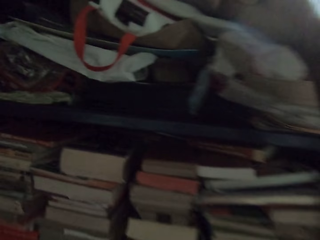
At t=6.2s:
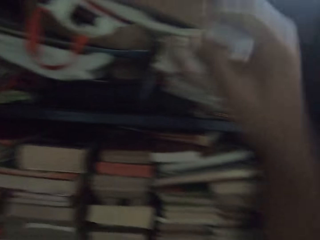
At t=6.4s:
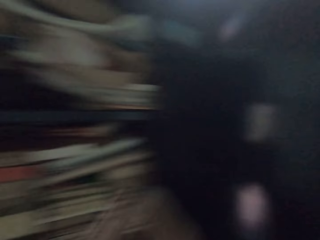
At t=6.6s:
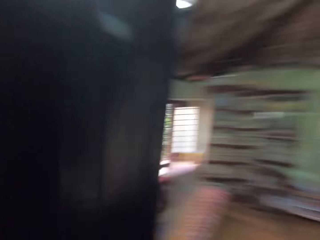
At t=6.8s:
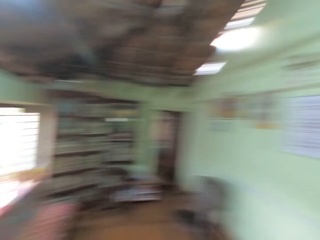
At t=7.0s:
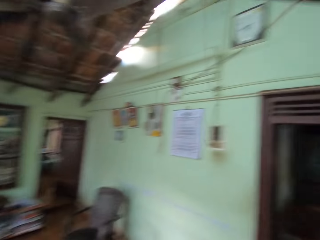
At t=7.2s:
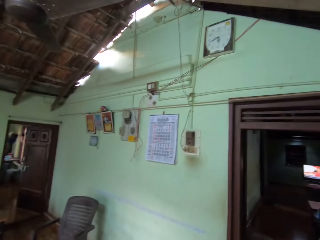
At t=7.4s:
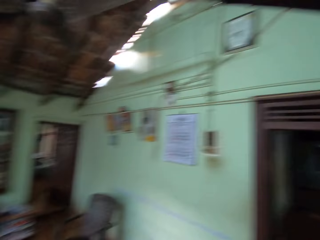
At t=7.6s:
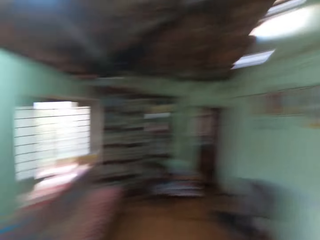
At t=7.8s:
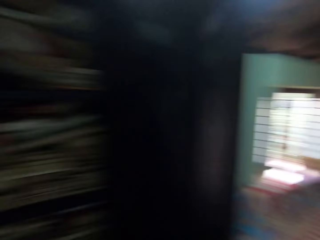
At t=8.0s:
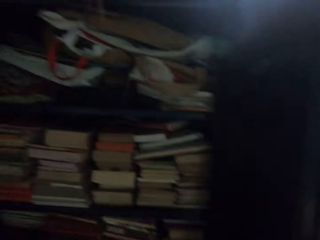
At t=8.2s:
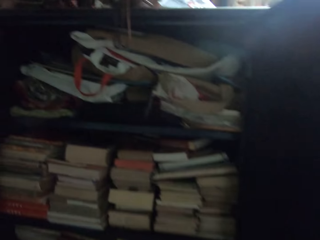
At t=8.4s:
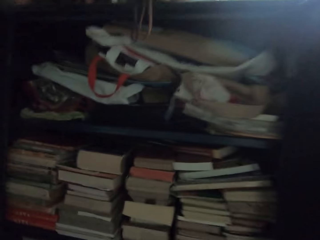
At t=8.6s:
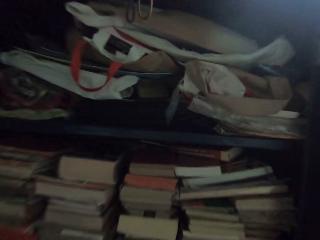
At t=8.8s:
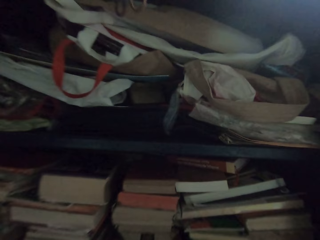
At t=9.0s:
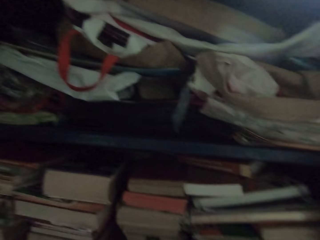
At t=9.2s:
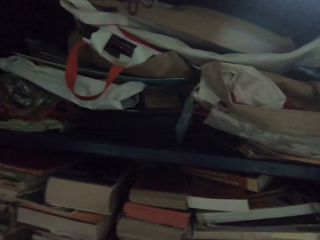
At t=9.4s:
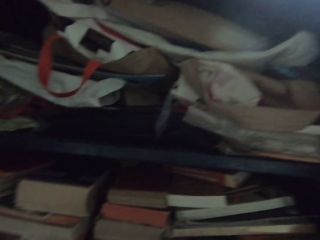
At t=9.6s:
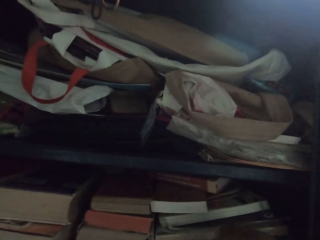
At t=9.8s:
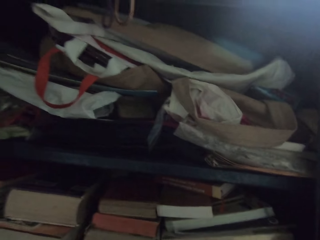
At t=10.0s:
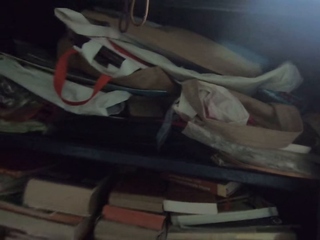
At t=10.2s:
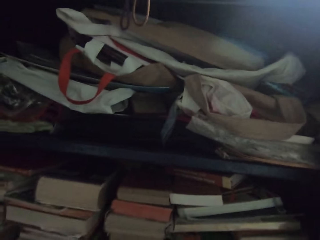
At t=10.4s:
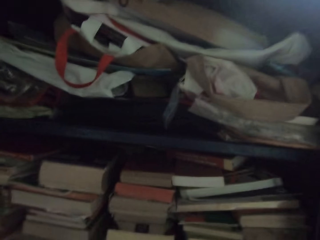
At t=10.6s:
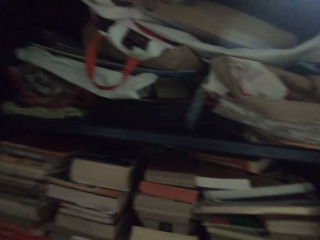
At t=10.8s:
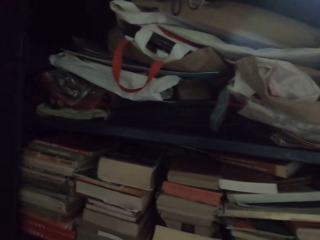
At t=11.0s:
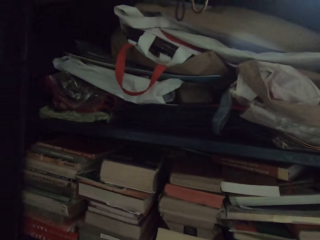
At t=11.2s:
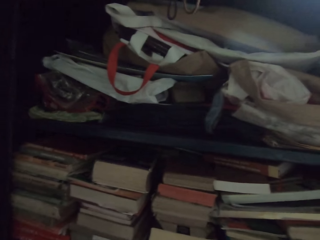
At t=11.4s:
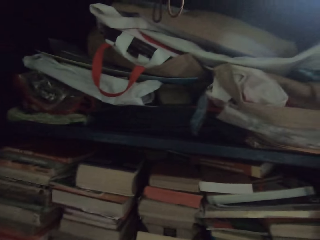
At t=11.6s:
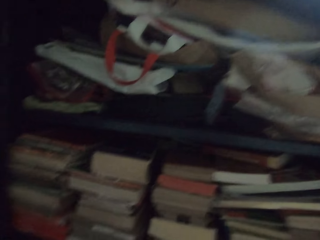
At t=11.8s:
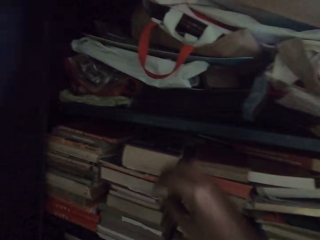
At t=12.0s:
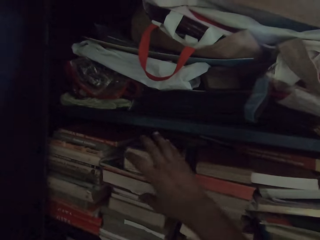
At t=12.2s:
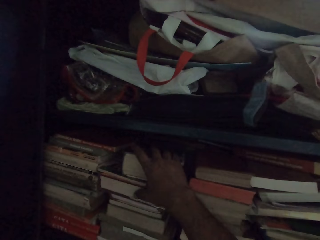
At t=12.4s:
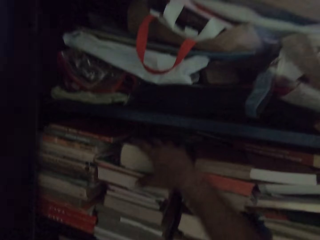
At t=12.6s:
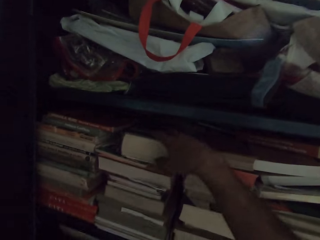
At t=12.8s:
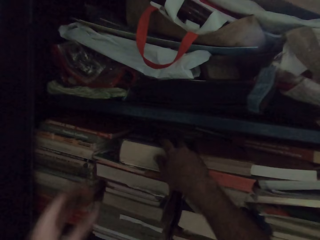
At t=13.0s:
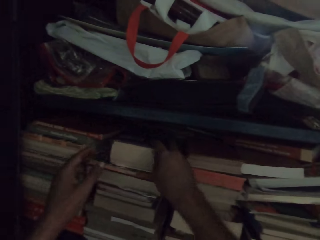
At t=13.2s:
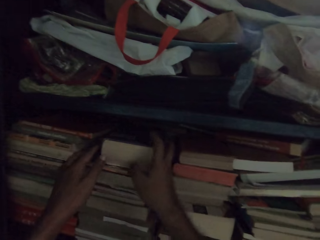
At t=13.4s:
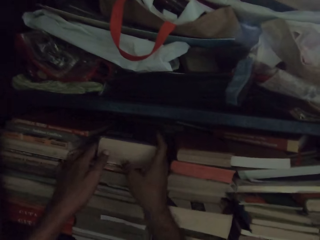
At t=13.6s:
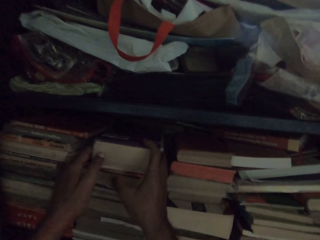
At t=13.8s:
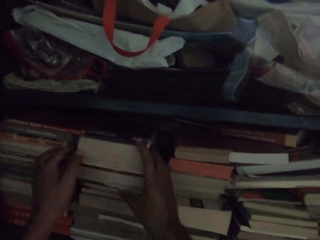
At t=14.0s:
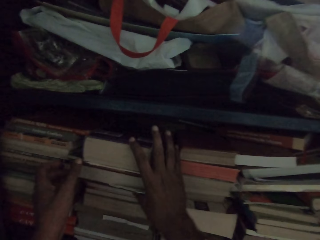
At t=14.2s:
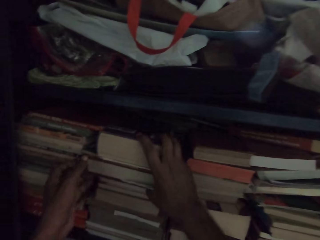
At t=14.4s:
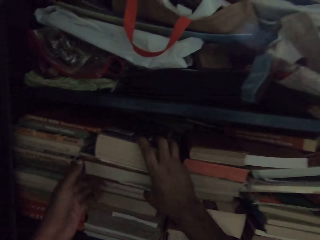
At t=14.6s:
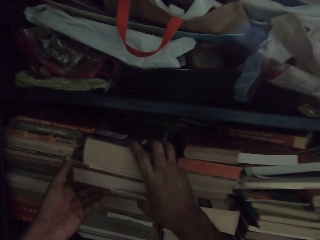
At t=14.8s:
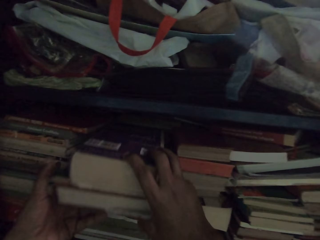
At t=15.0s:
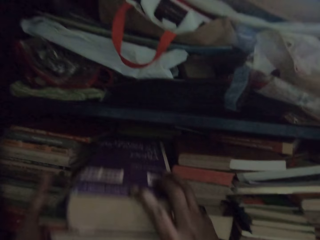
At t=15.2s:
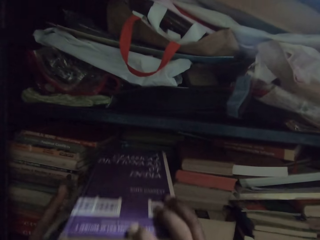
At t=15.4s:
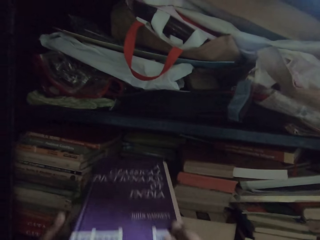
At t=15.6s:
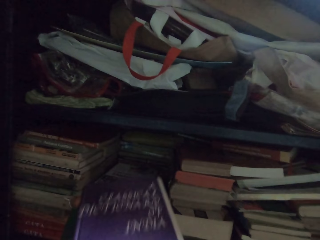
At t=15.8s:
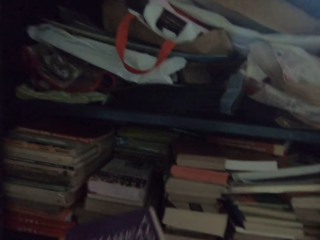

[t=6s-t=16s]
The camera wearer turns to the other side. He looks at the books. He holds the books. He pulls out the books from the middle compartment of the shelf with his hands.

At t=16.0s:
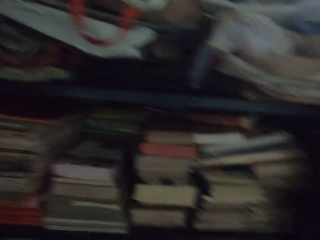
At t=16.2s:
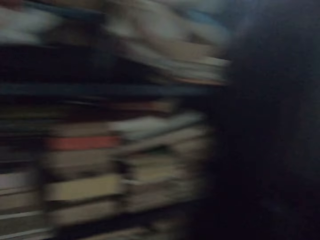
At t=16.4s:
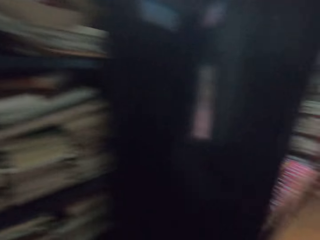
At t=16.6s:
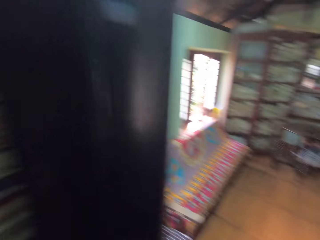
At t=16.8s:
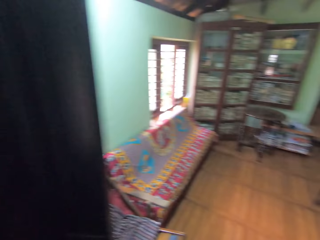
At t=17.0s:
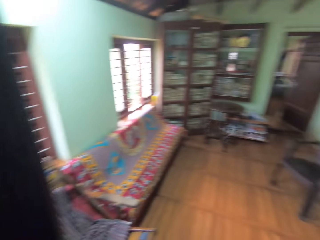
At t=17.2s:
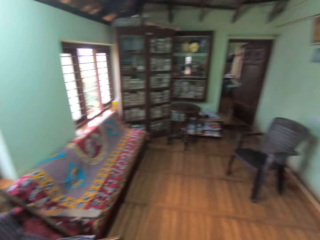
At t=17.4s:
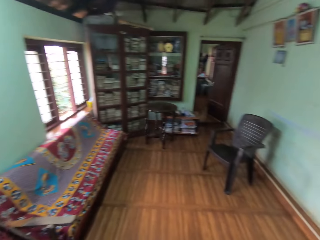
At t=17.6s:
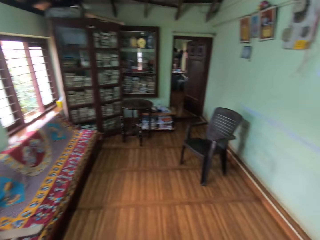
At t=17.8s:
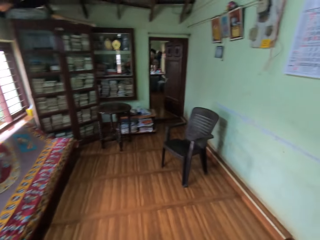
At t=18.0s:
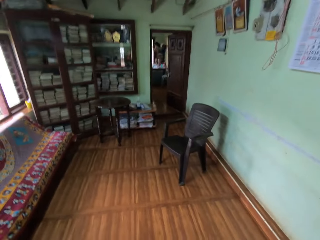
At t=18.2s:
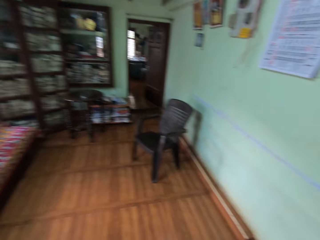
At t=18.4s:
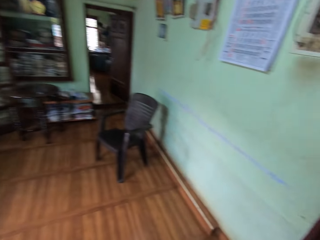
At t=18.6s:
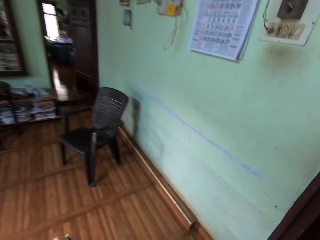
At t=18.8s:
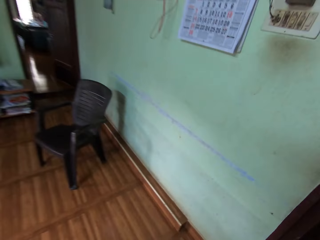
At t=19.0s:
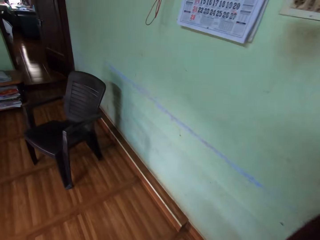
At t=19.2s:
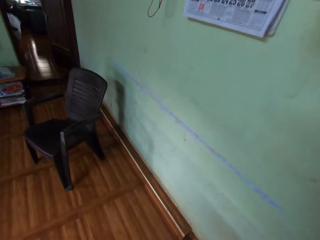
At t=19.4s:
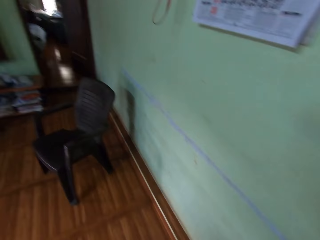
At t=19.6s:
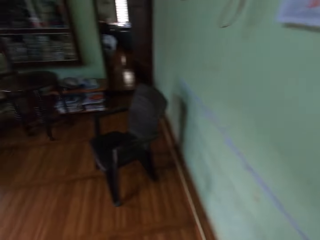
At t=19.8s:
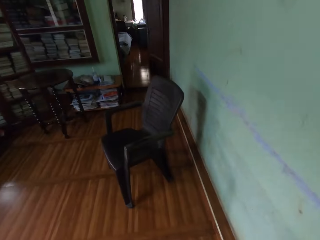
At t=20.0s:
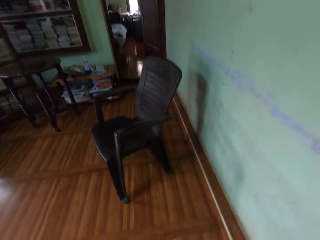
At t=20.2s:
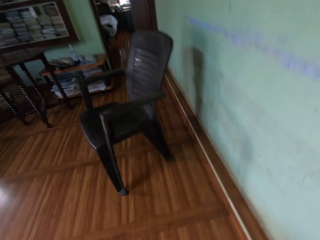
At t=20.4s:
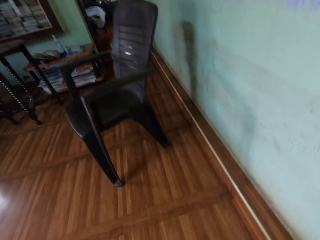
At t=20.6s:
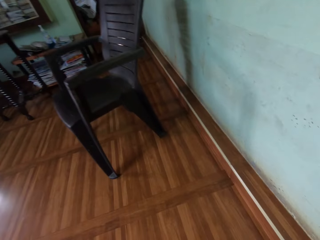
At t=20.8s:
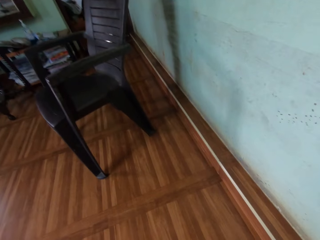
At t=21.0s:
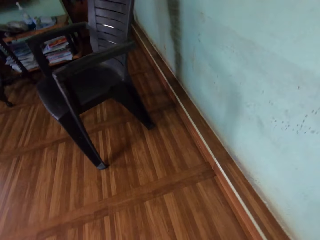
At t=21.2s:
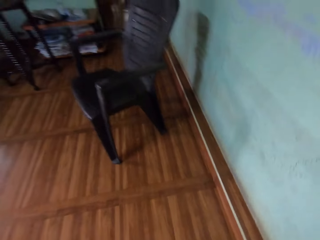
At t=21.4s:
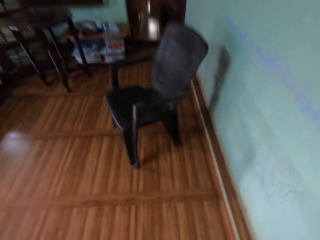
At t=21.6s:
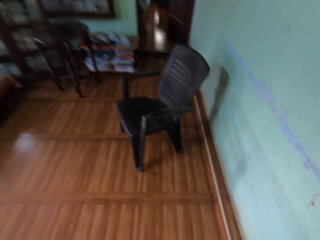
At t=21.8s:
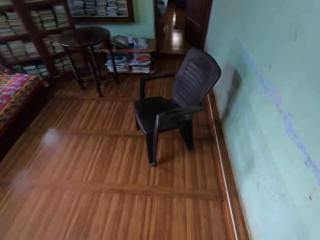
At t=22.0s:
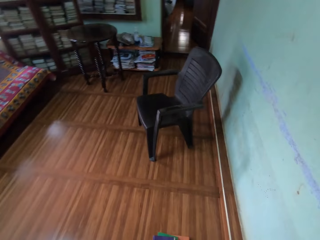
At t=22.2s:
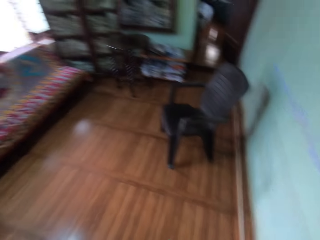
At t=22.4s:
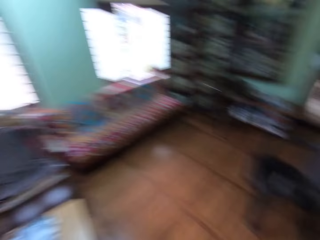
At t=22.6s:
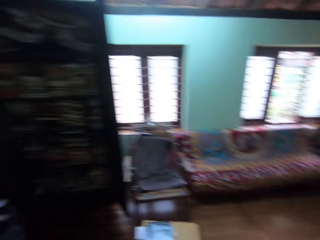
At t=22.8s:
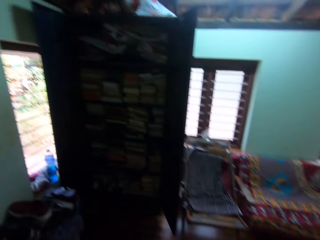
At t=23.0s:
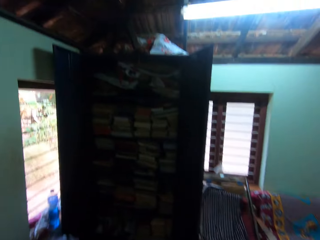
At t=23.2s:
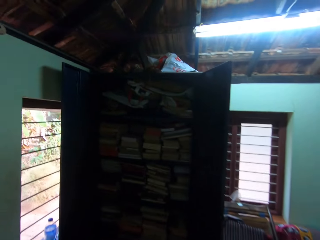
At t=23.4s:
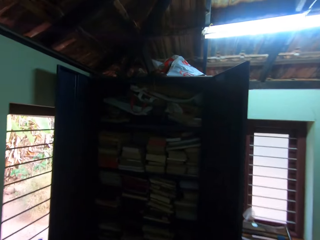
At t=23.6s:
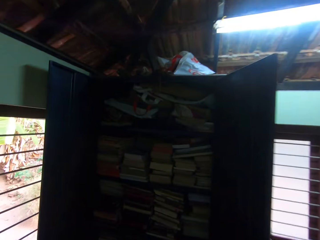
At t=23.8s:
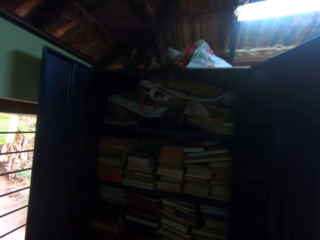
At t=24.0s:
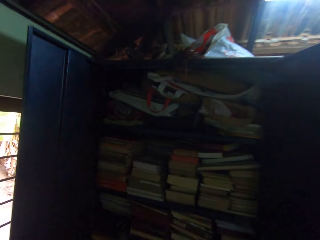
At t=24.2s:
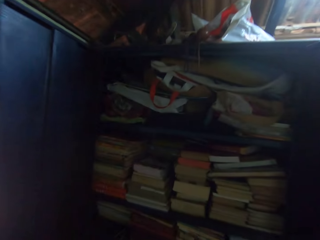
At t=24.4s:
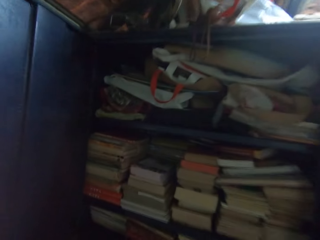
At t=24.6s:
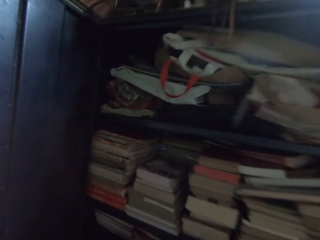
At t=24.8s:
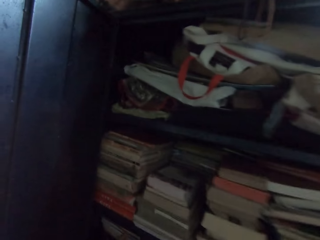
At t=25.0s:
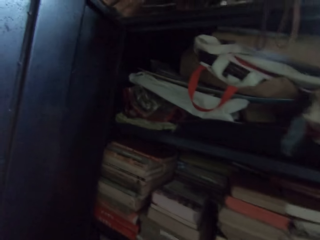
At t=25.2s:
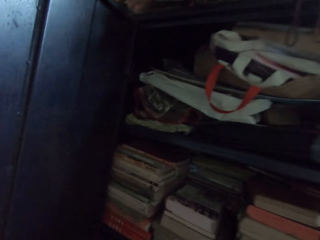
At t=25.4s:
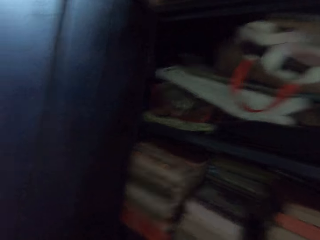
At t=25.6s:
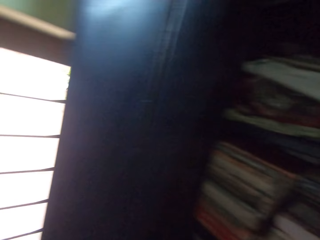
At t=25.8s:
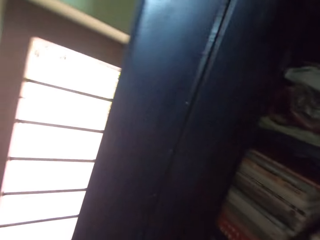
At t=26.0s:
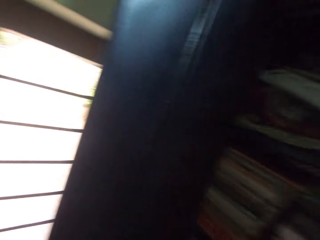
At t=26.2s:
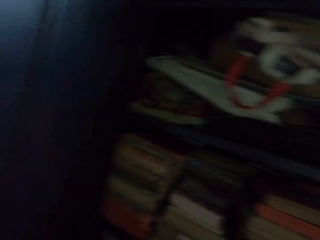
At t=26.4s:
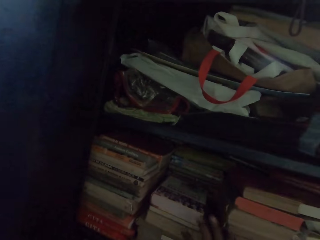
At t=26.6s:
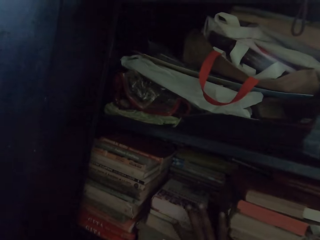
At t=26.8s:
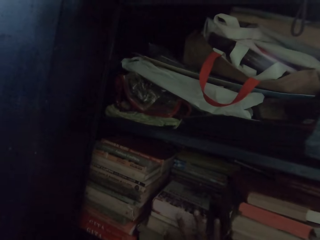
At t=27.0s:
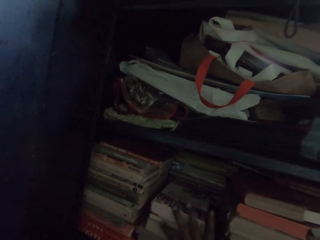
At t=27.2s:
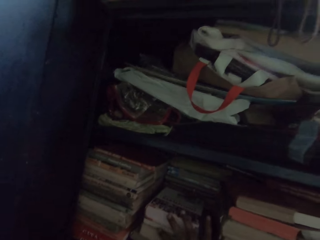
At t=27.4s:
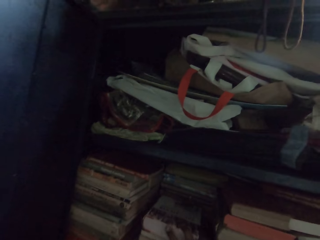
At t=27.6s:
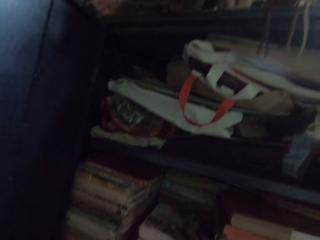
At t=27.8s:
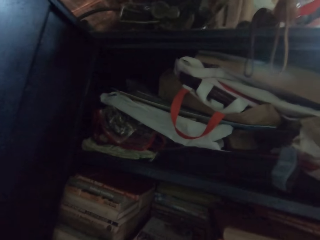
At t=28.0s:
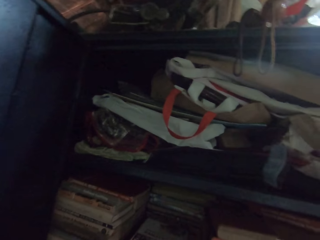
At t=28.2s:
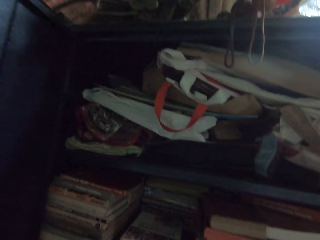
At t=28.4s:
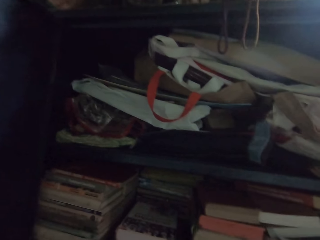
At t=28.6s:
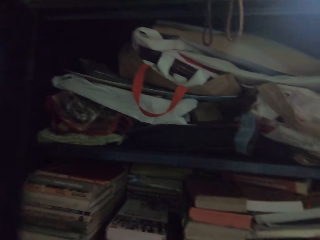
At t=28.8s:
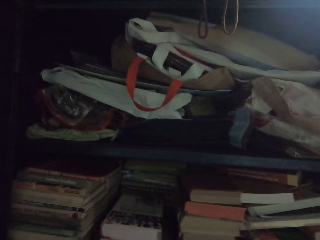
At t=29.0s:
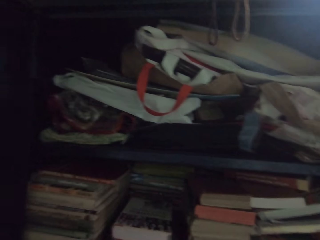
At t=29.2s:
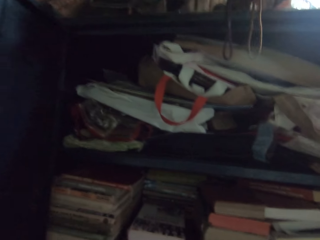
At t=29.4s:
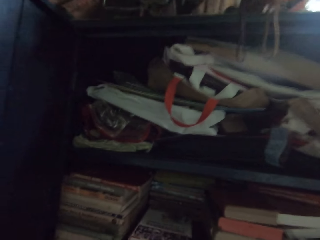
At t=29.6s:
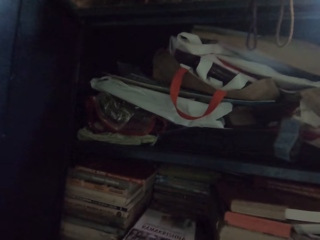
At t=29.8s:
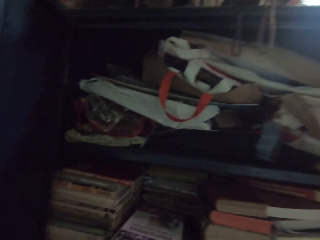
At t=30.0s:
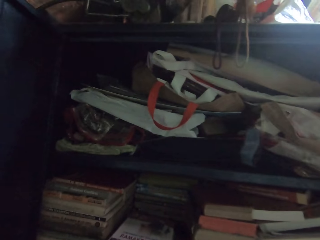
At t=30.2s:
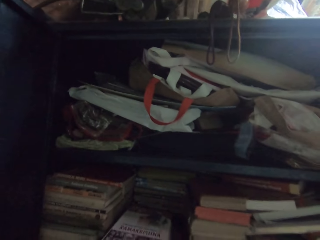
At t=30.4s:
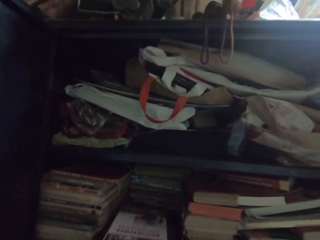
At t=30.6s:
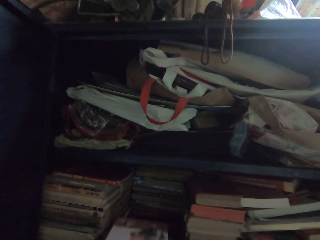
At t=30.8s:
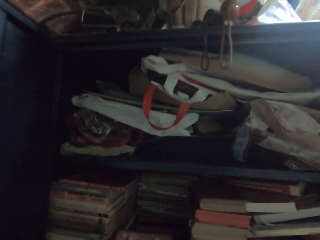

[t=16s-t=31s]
The camera wearer walks away from the shelf. He looks on the other side. He walks around the room. He walks towards the shelf. He pulls out books from the middle compartment of the shelf with his right hand. He holds the books. He pulls out the books from the middle compartment of the shelf with his hands.
